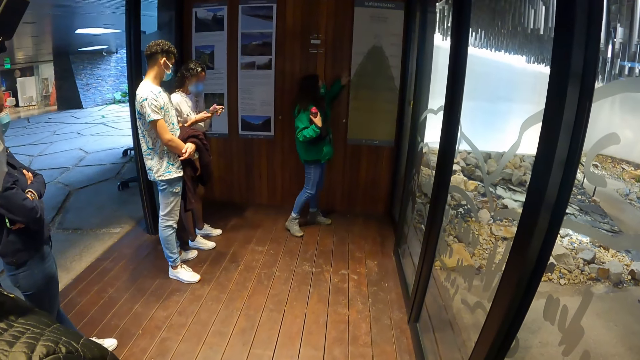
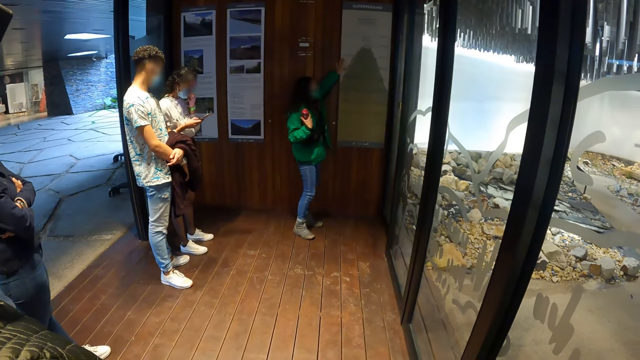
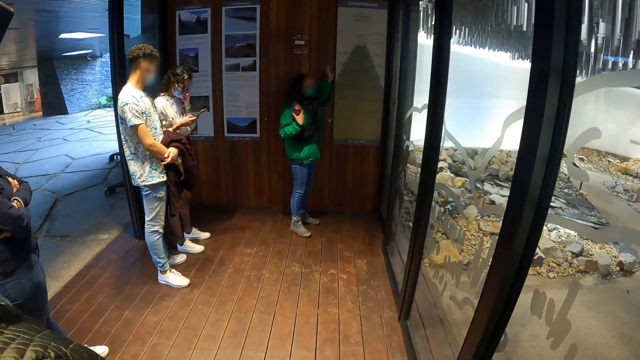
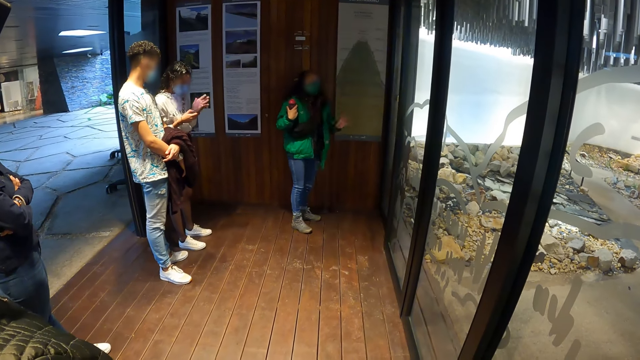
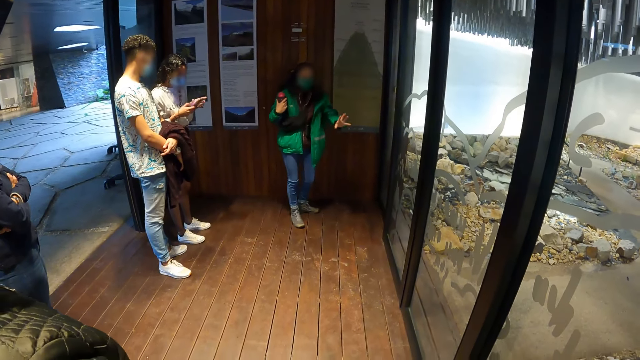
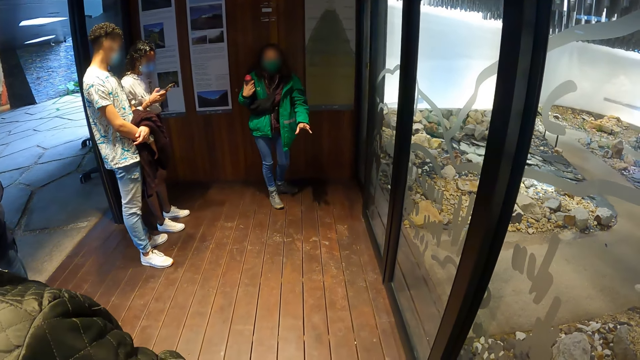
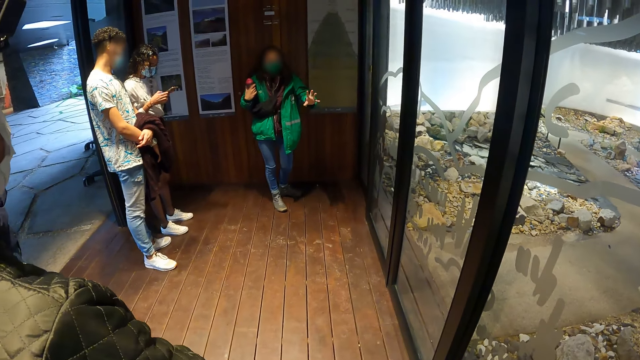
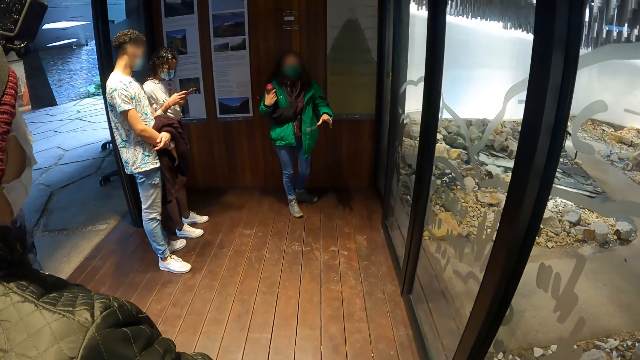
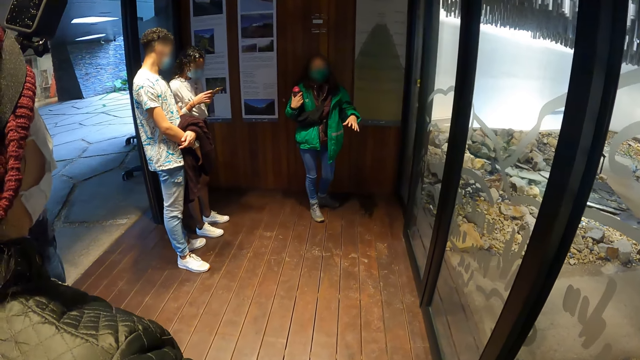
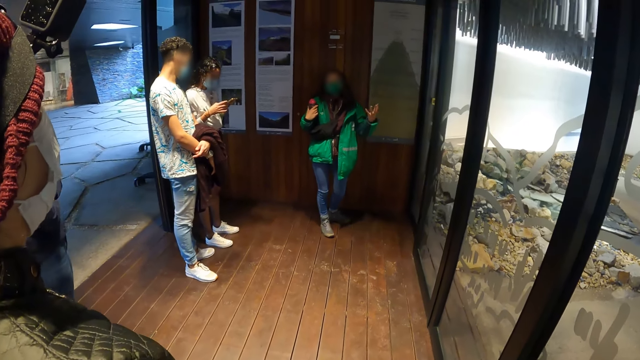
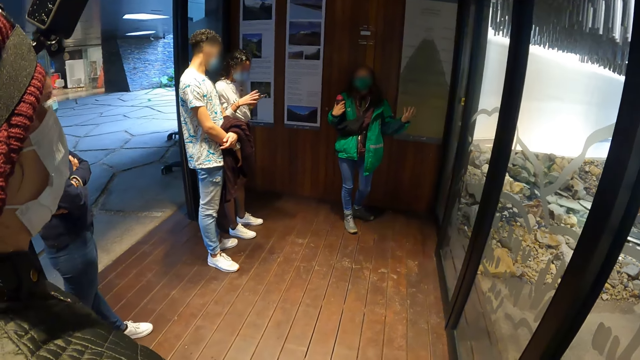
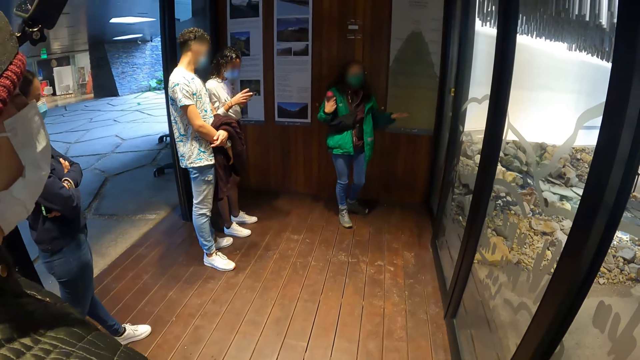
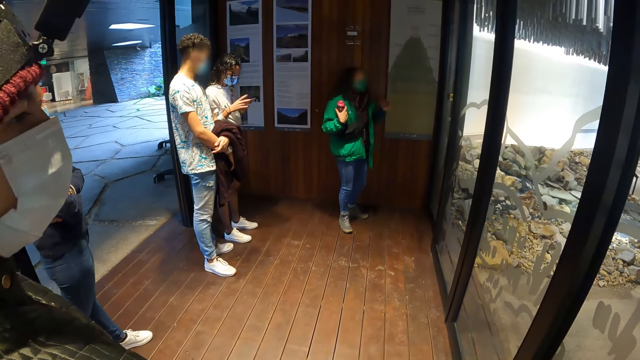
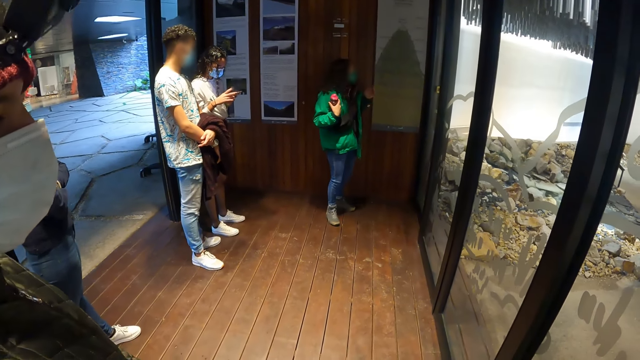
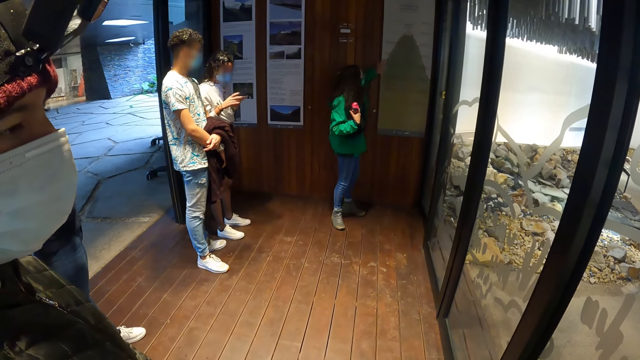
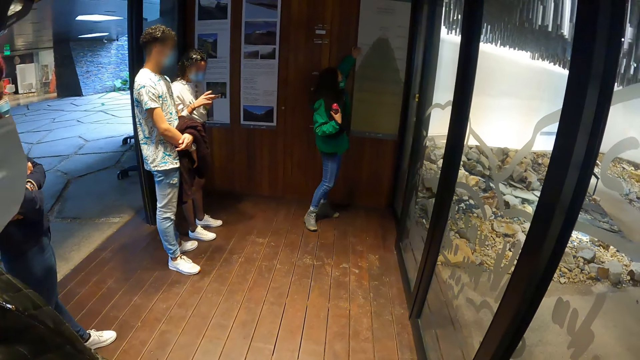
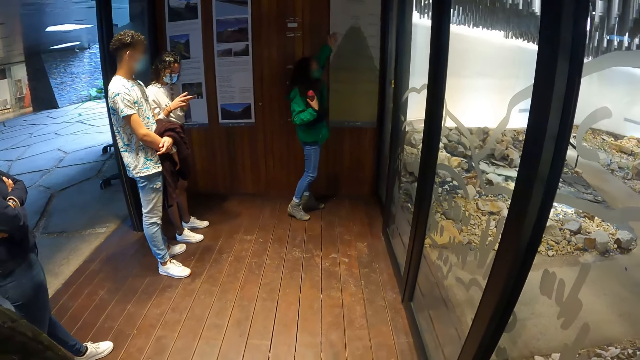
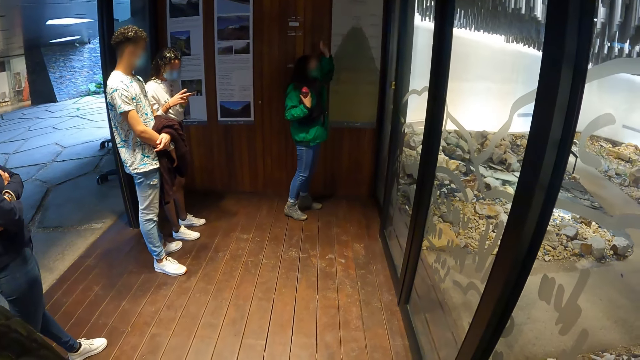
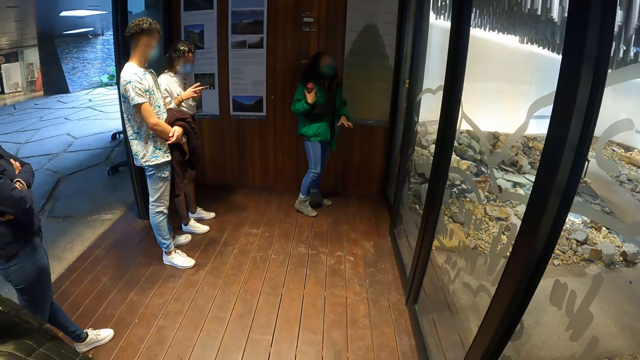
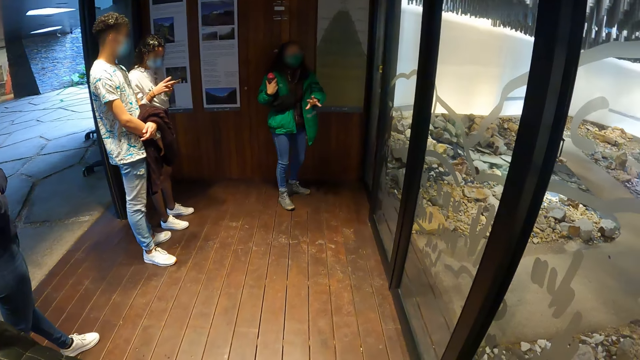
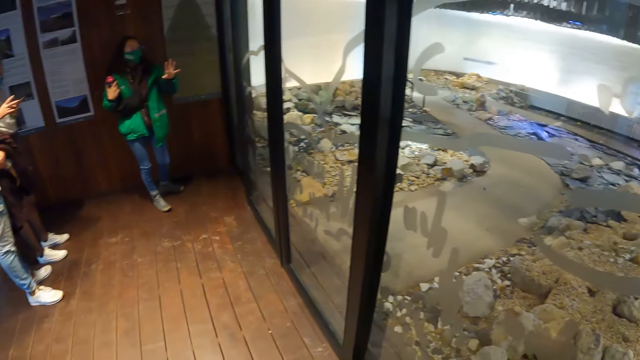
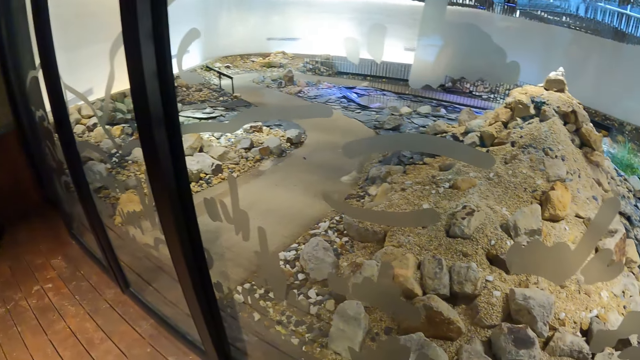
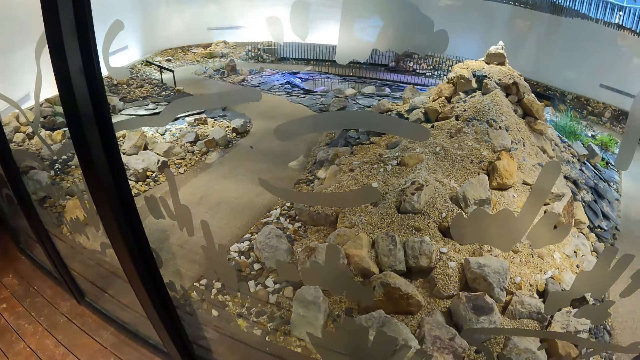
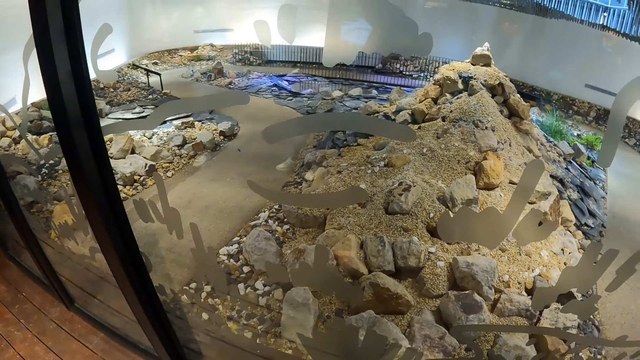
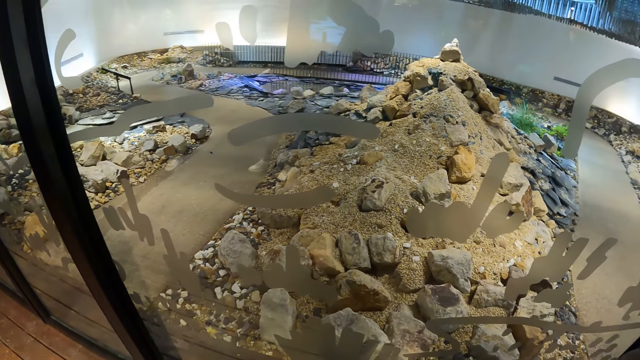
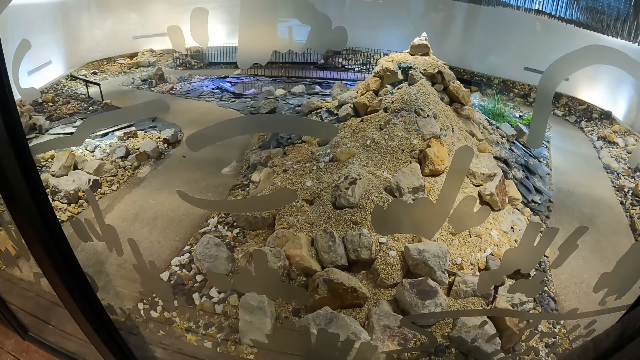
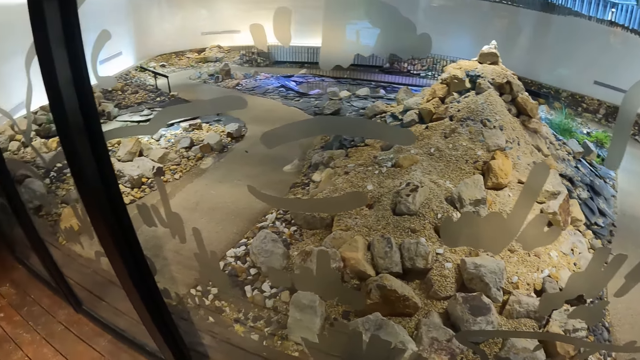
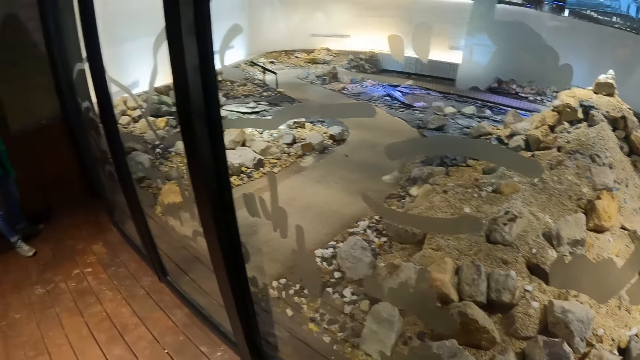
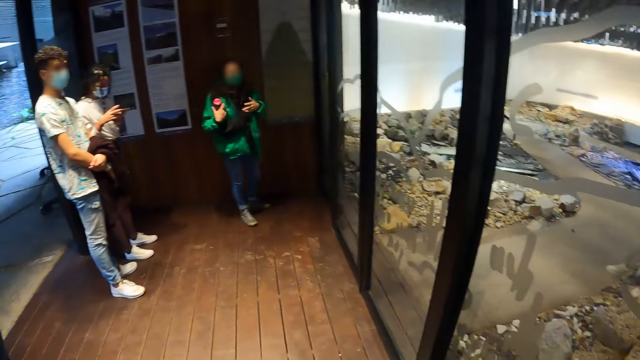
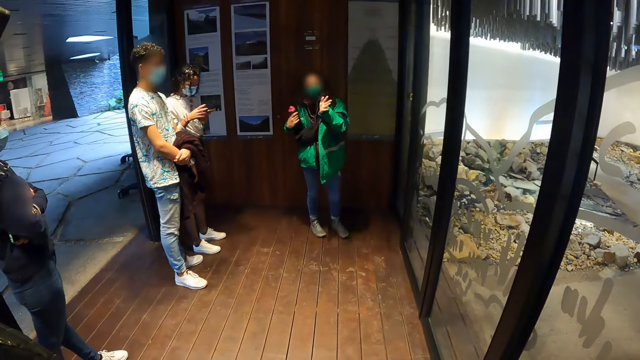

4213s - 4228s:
A woman adjusts a face mask with her left hand and operates the phone with both hands. Another woman places her left hand on the board on the wall. The camera wearer looks around.

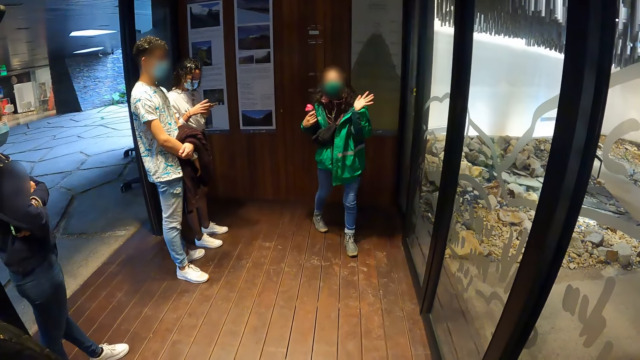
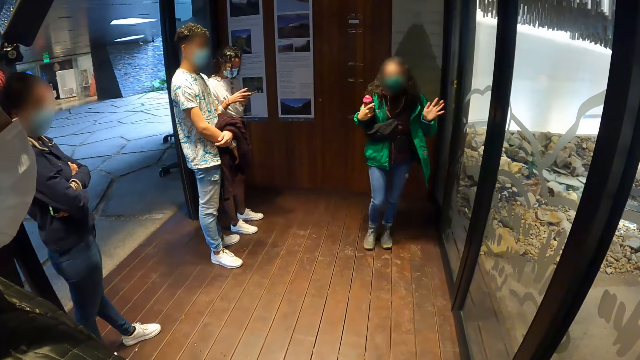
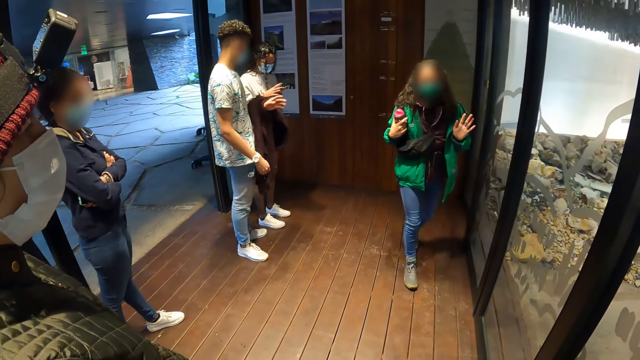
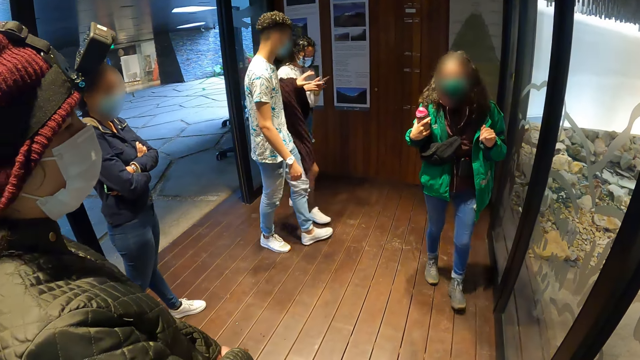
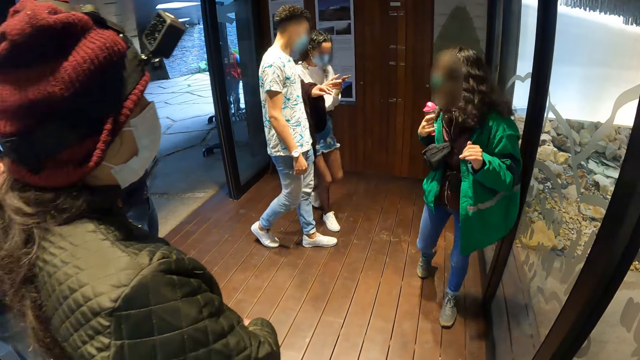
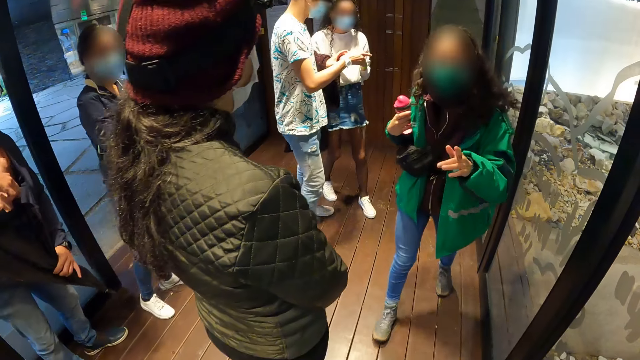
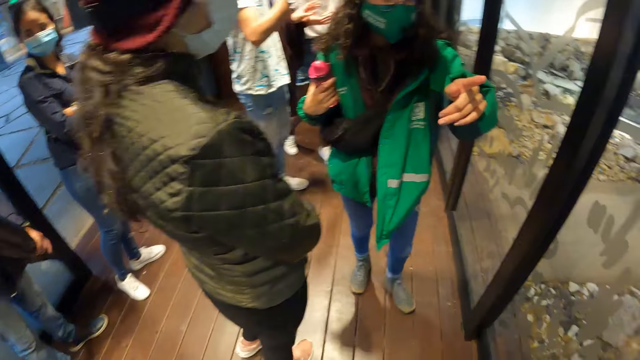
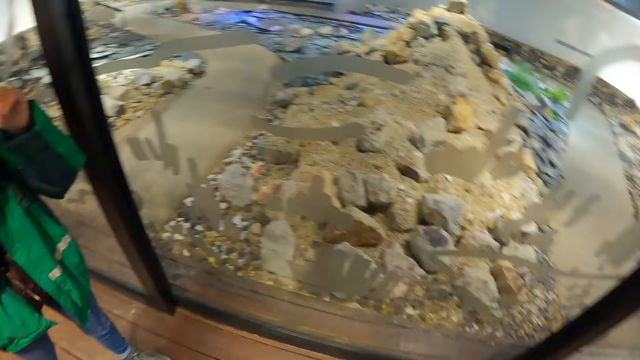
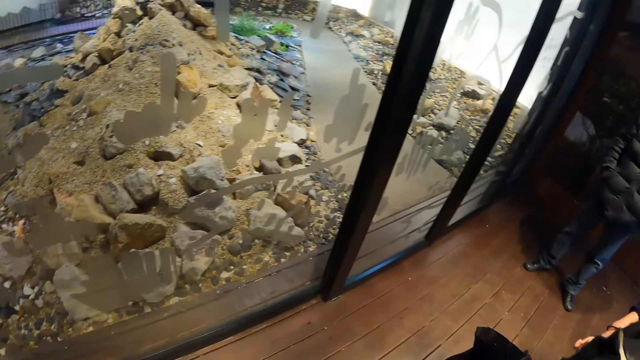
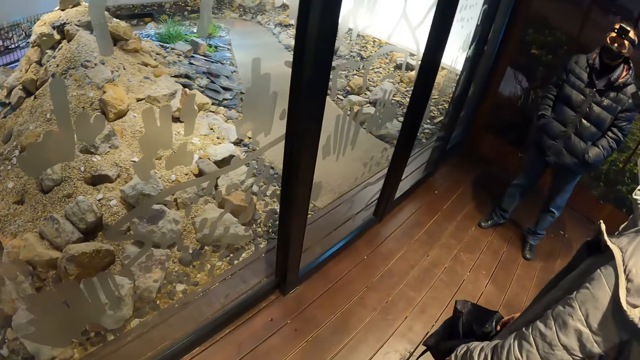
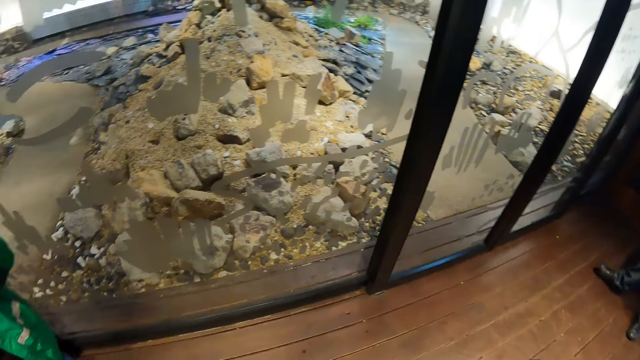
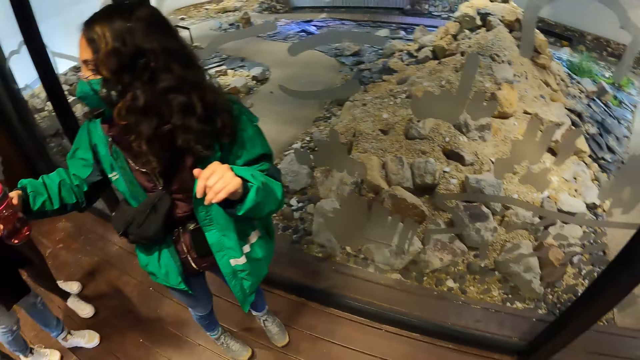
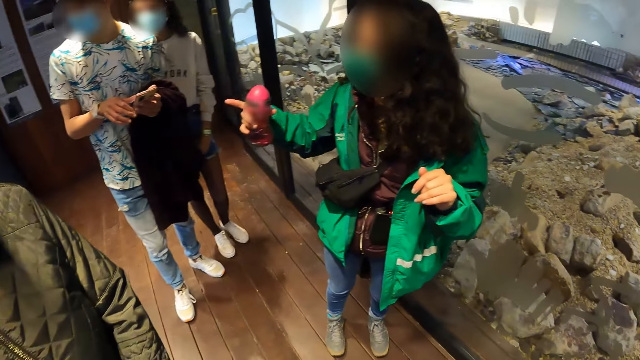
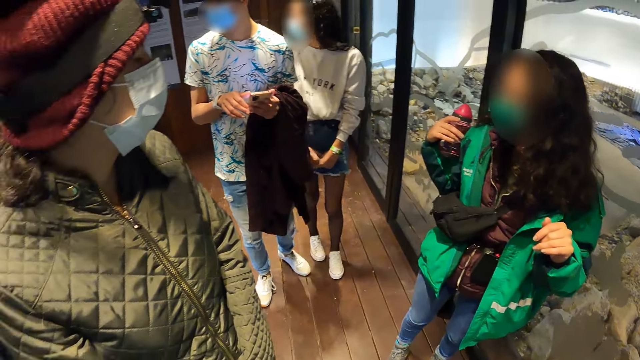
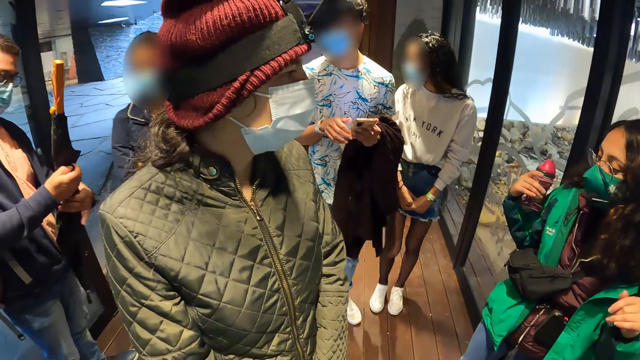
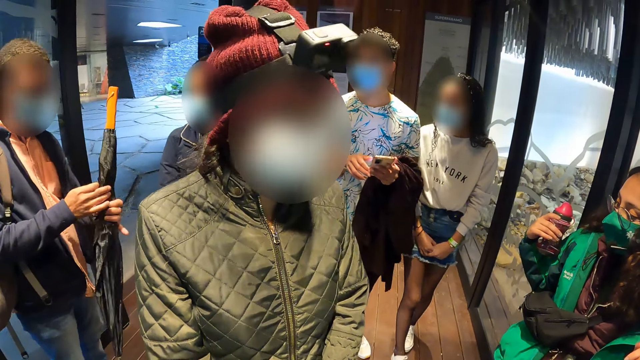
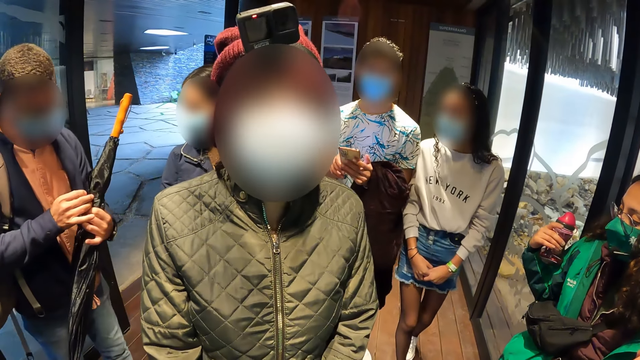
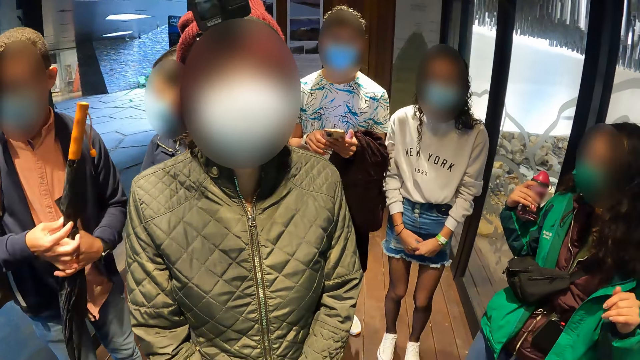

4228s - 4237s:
A woman interacts with a man. The man collects the phone from the woman's hands with his right hand.
